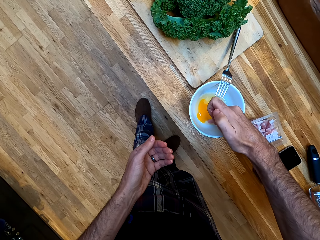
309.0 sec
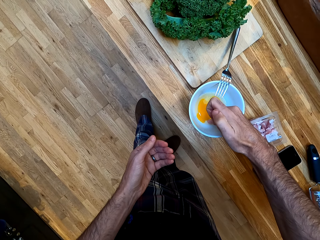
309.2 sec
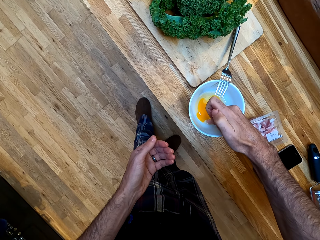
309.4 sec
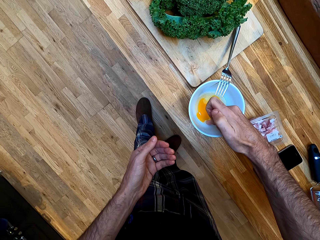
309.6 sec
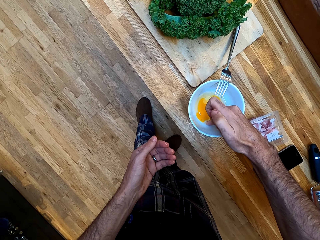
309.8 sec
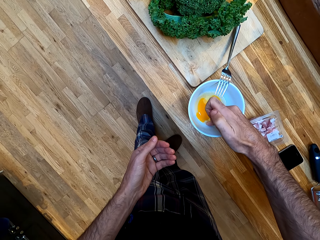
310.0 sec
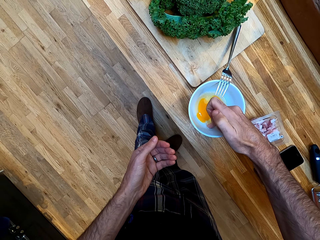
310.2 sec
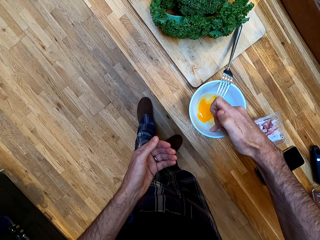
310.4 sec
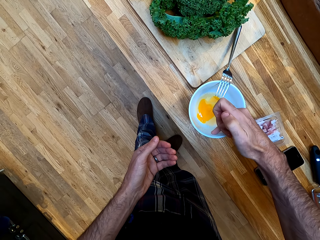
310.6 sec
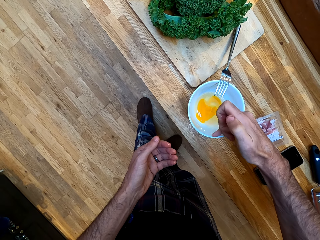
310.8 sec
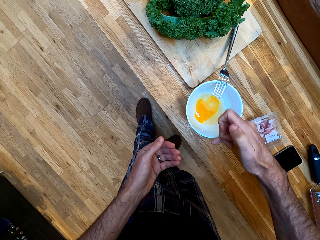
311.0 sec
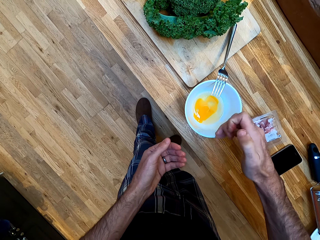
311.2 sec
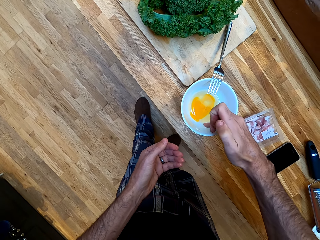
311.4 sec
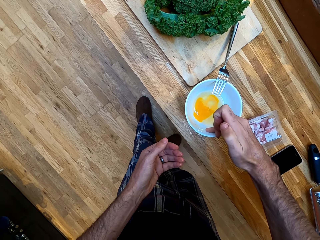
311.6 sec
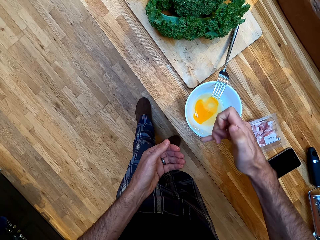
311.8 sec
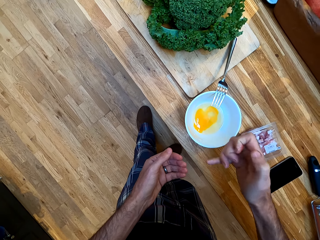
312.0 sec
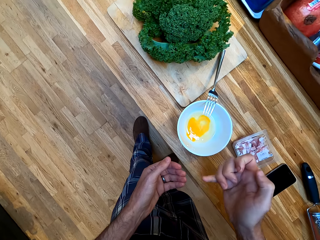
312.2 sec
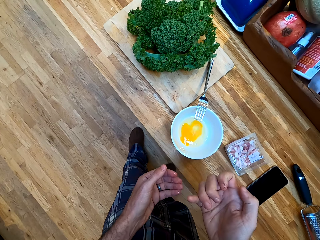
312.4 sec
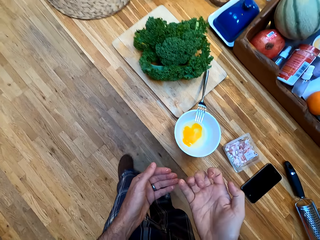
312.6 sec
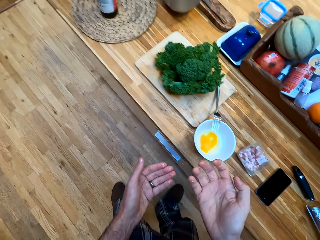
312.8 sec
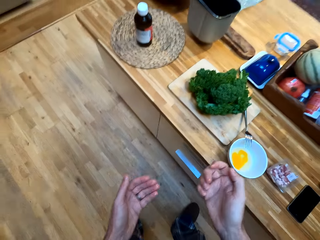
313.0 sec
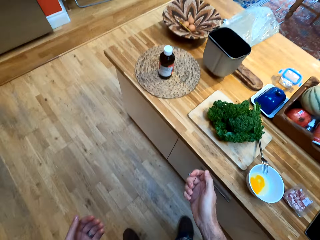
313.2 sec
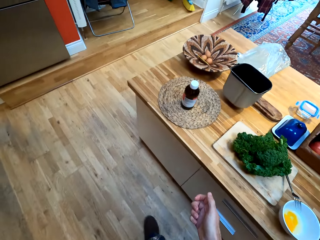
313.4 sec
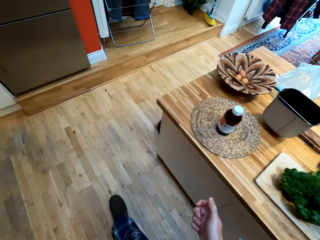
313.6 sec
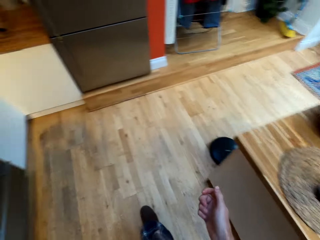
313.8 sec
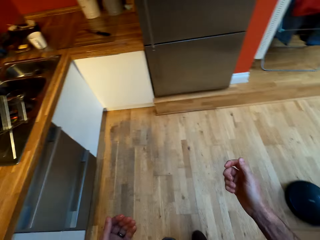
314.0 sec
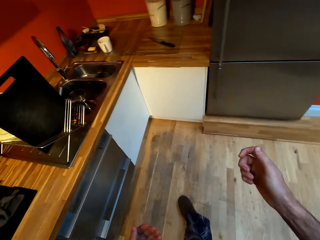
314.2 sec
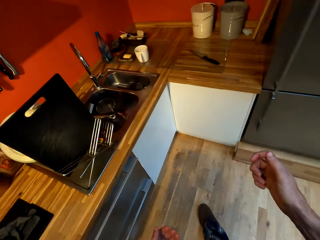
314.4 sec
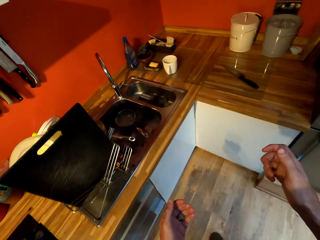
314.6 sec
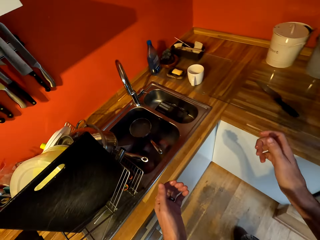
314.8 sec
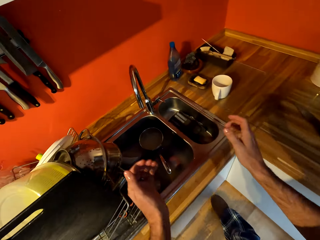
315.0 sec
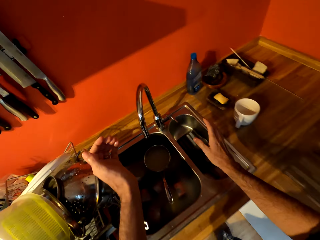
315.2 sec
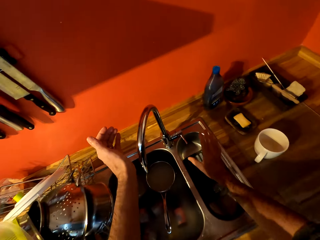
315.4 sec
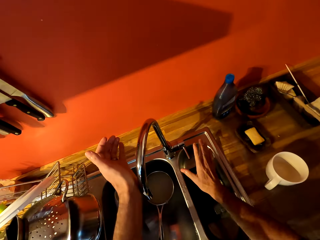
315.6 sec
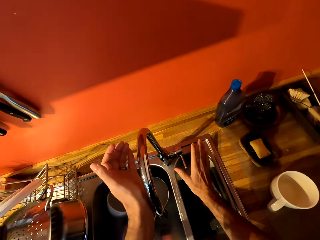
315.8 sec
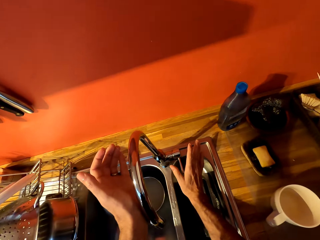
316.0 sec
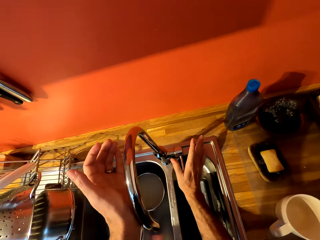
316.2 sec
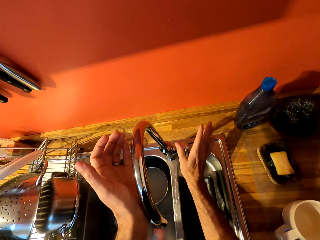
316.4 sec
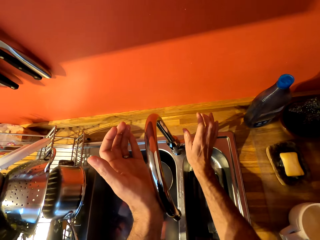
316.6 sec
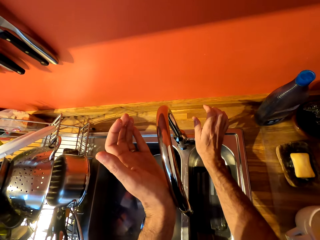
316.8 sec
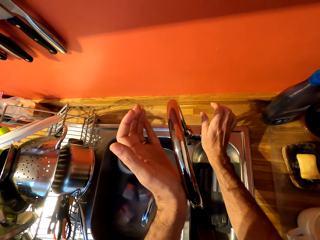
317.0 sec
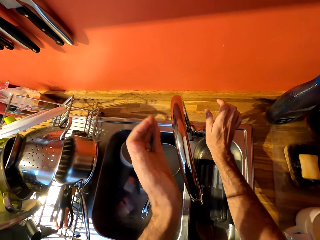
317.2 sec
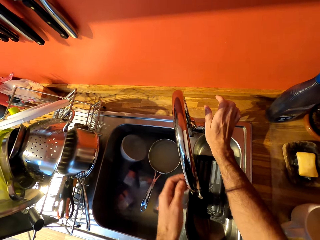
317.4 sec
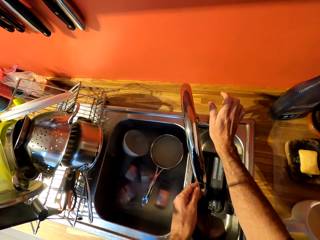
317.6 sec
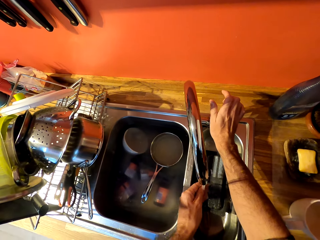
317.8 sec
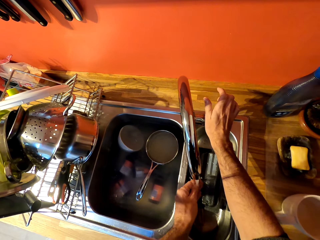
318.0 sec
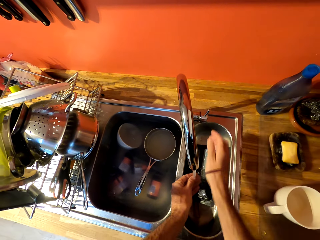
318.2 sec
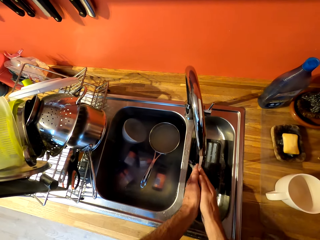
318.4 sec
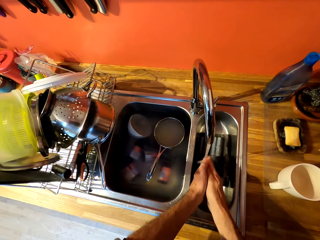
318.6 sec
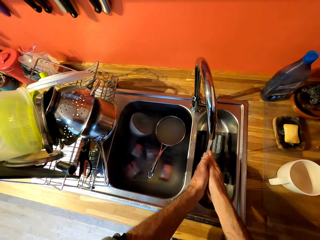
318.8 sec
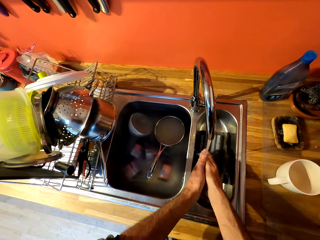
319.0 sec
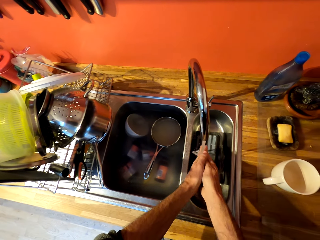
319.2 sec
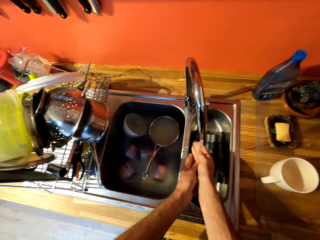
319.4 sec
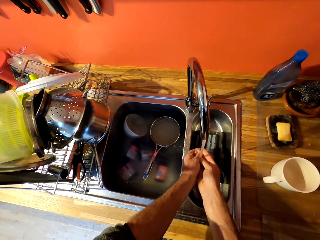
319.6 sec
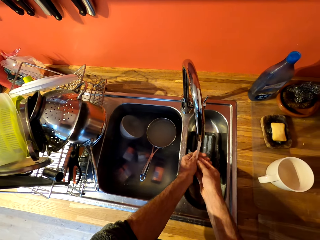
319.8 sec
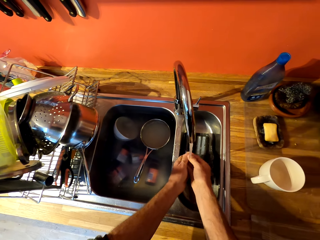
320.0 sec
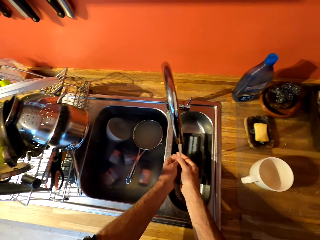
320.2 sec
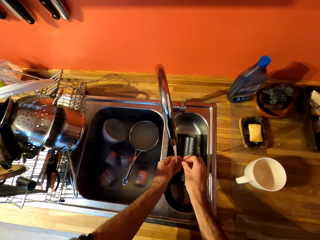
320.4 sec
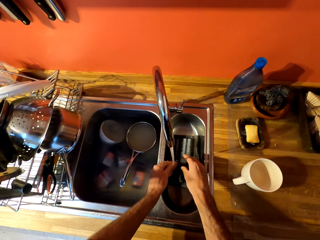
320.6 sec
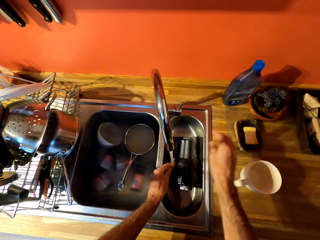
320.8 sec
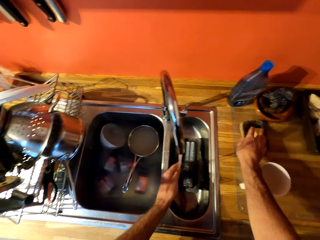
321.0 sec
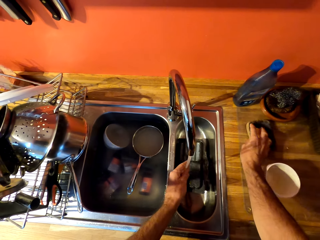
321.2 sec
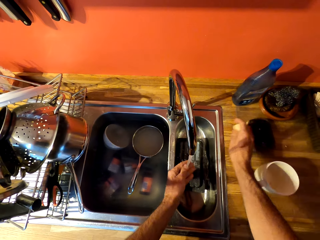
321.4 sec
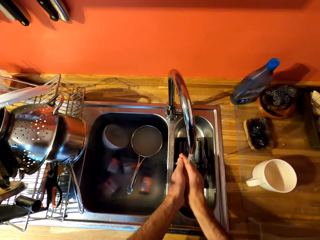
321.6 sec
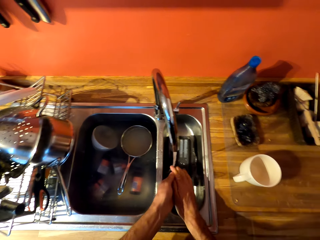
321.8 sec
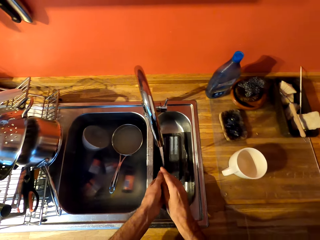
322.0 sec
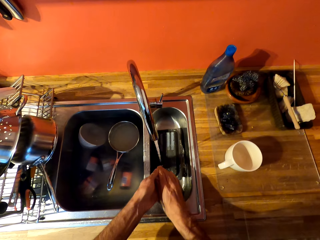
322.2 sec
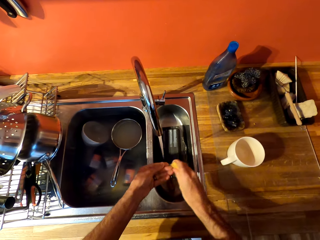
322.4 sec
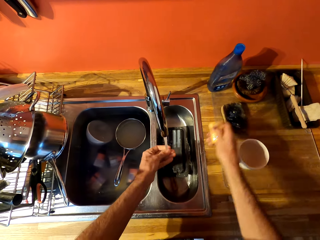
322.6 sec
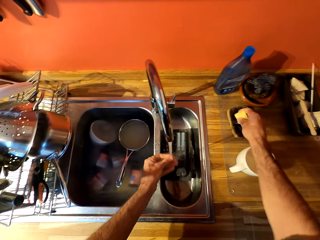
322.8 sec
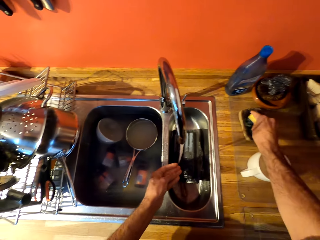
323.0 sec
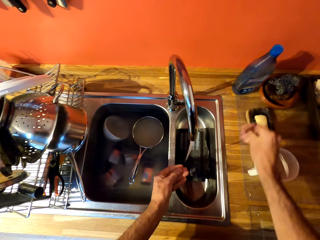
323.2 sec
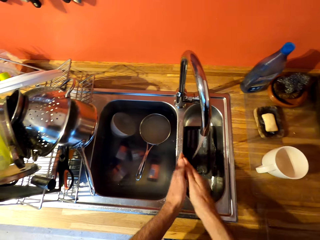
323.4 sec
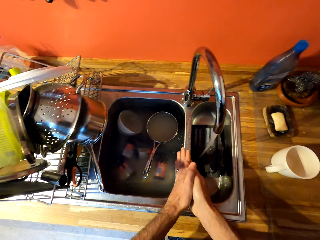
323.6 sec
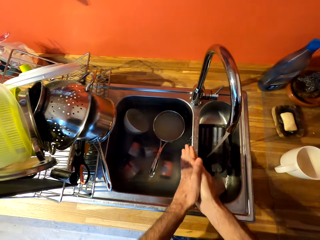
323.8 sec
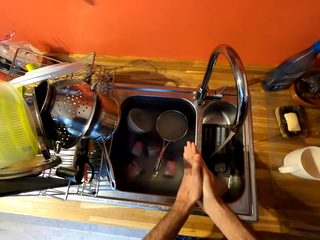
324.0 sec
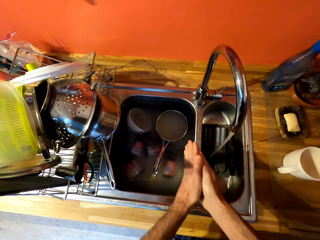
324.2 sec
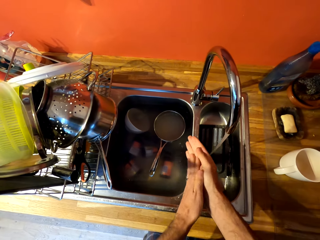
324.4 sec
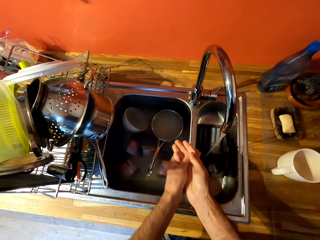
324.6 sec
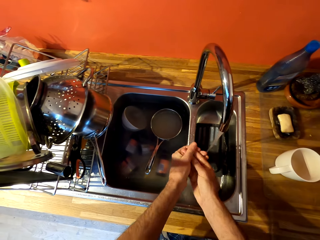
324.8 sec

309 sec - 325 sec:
The camera wearer removes the piece of an egg shell with a finger. He dips his finger in the bowl. He removes the piece of an egg shell with a finger again. He walks forward in the room. He turns a tap and opens the tap. He washes his hands. He picks up a soap, applies the soap on his hands, and places the soap on a washing sponge. He rubs his hands together. He cleans his hands.

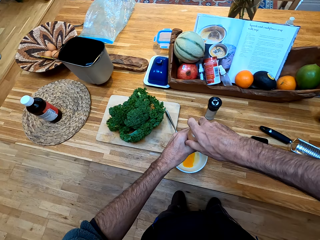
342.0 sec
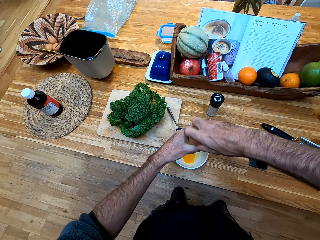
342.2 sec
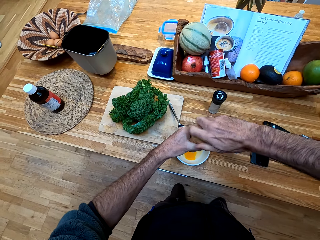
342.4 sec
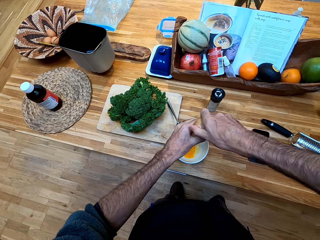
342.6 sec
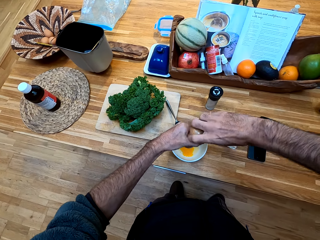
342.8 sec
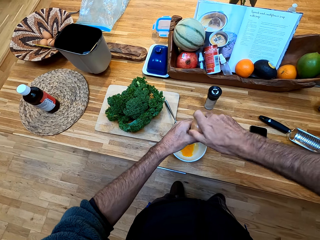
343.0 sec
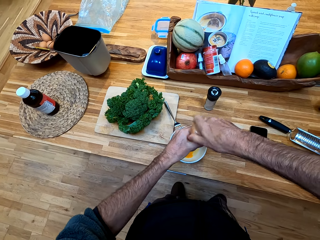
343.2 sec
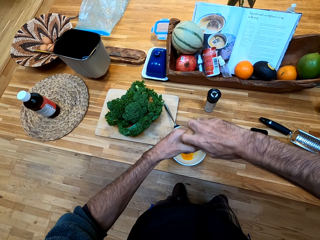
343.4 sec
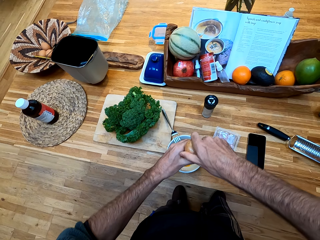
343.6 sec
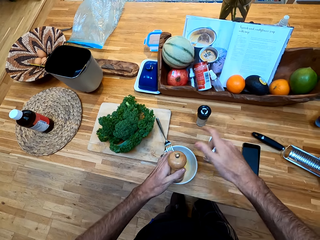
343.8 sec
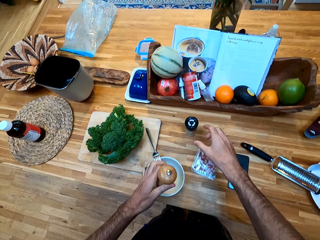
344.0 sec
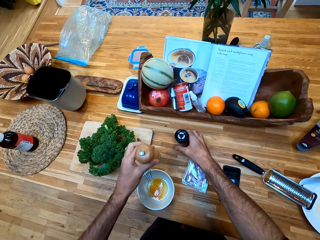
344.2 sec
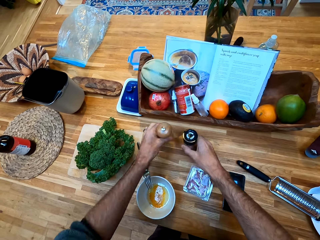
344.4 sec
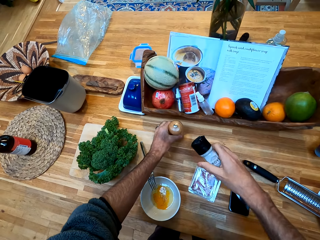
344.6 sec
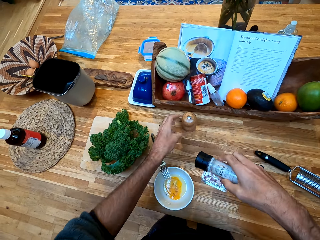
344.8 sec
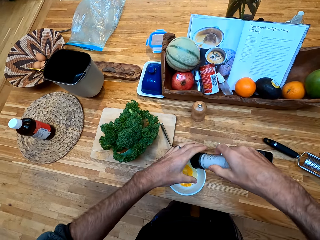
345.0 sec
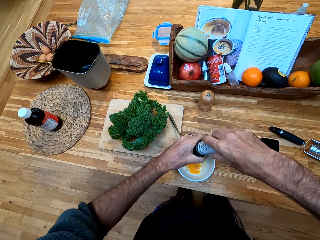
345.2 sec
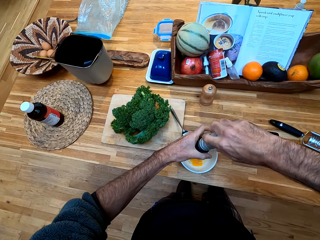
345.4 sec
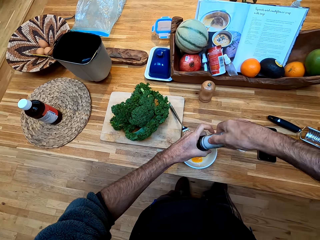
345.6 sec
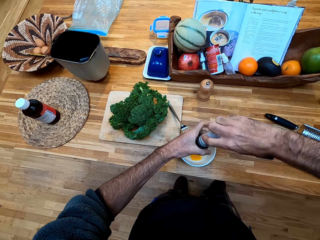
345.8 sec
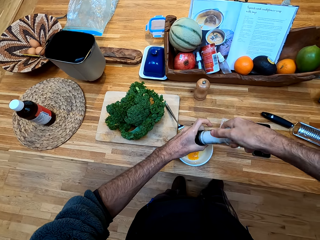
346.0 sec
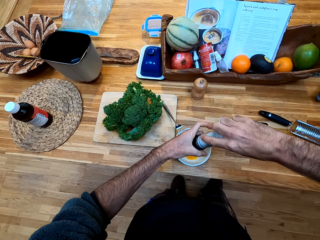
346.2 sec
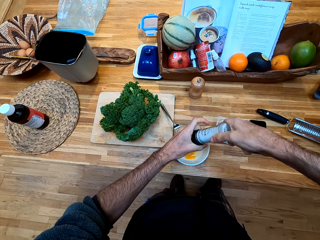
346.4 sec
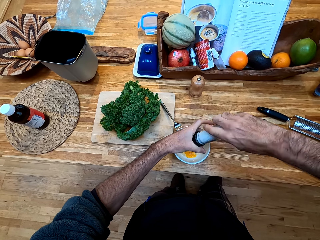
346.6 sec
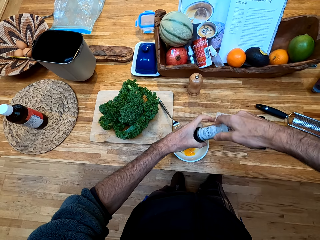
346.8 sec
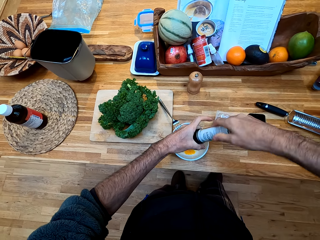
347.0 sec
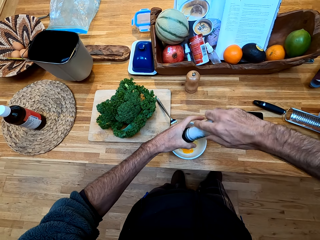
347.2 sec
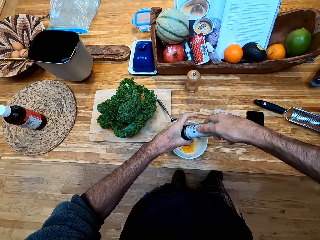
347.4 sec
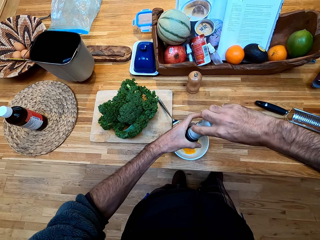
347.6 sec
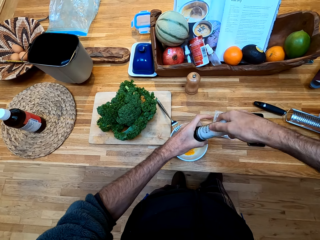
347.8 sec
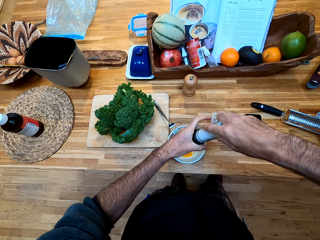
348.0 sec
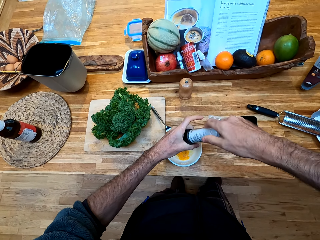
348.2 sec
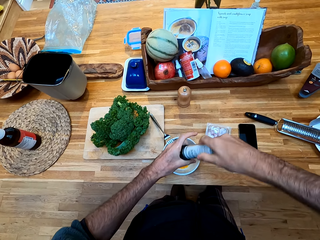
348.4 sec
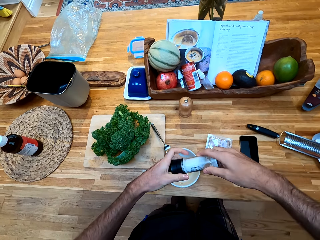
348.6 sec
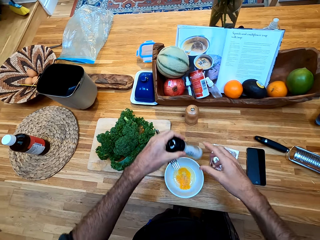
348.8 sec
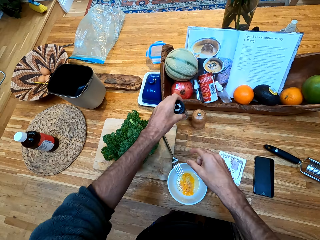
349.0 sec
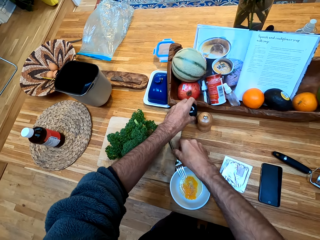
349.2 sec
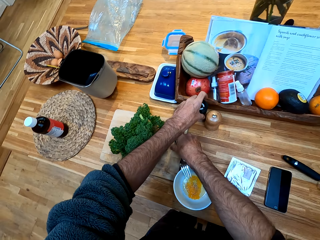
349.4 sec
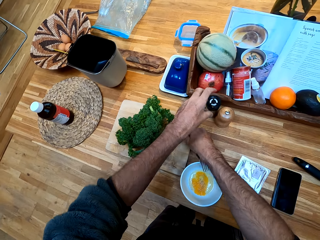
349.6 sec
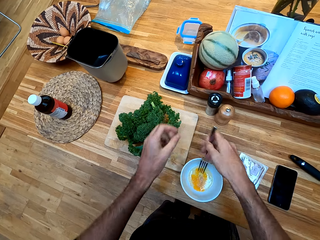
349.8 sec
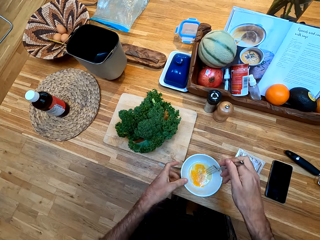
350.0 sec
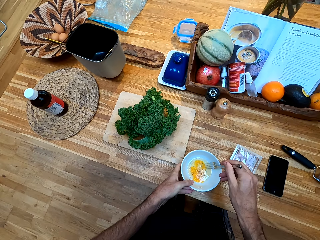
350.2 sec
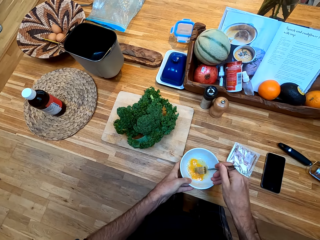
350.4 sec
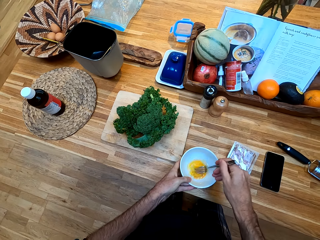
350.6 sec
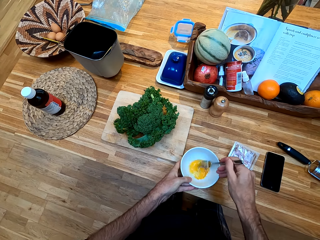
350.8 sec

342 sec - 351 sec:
The camera wearer sprinkles black pepper in the bowl. They shake a tin of black pepper. They pick up the tin of salt. They place the tin of black pepper on the kitchen bench. They sprinkle salt in the bowl. They place the tin of salt on the kitchen bench. They pick up the fork. They stir the egg mixture.
